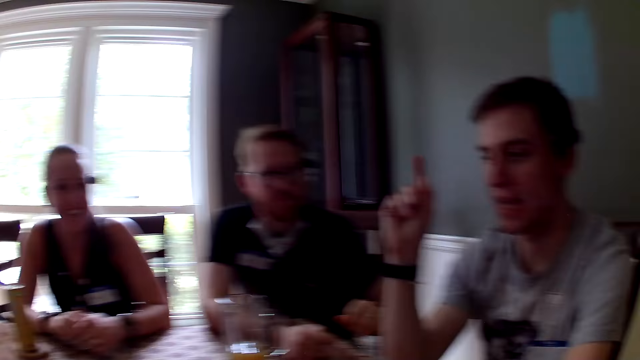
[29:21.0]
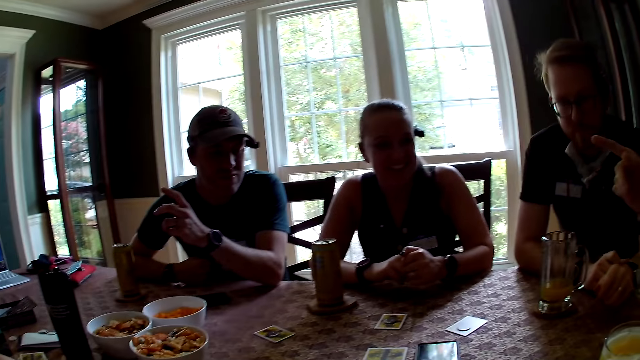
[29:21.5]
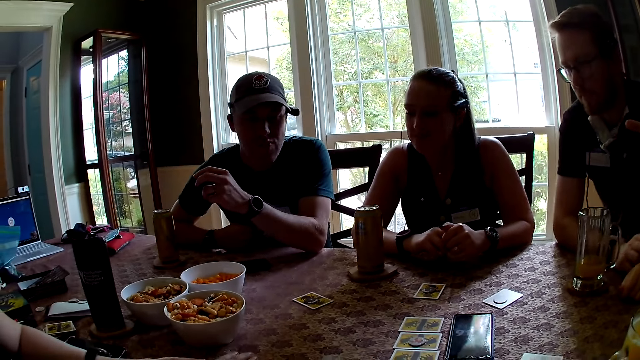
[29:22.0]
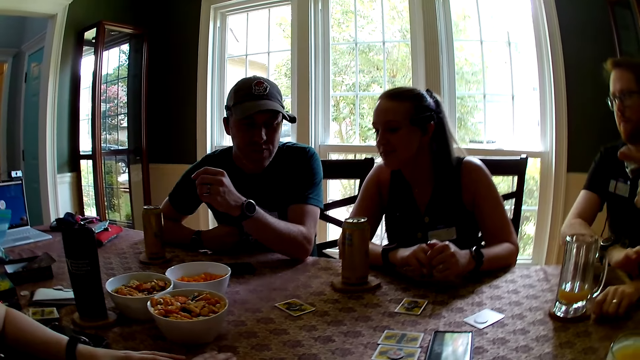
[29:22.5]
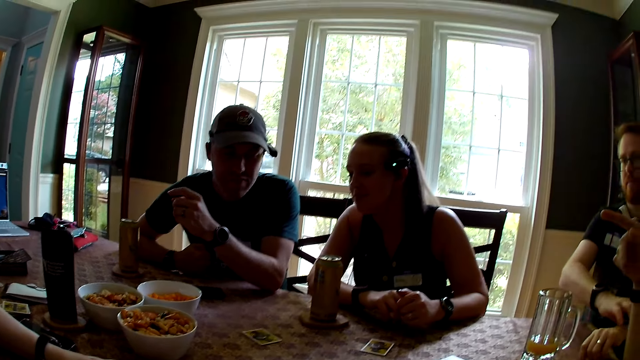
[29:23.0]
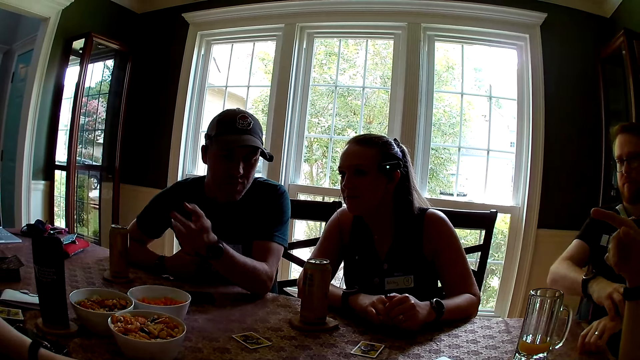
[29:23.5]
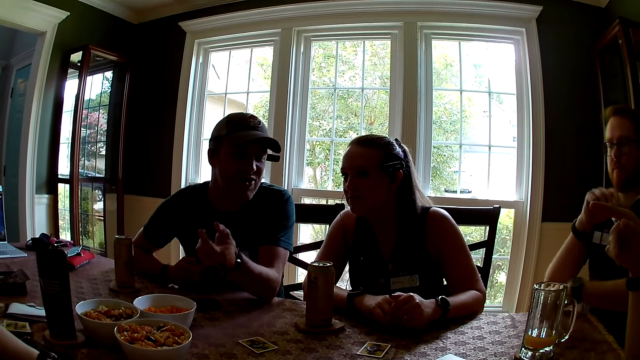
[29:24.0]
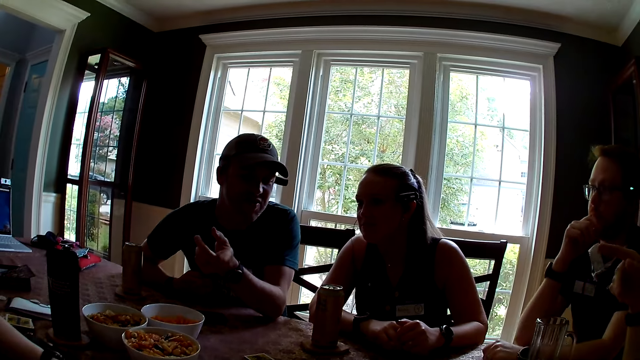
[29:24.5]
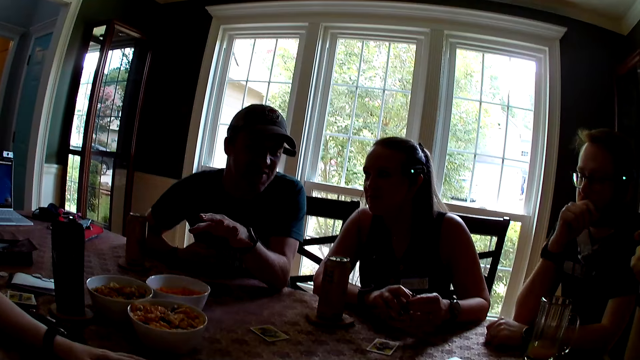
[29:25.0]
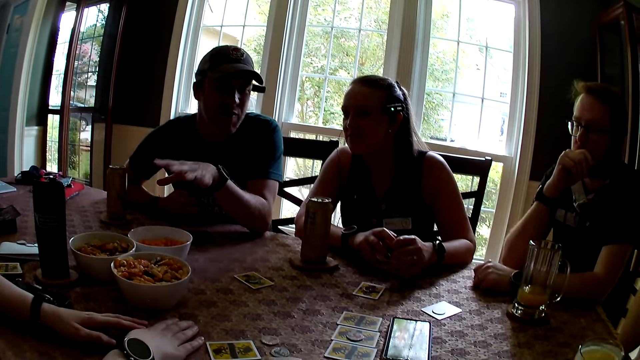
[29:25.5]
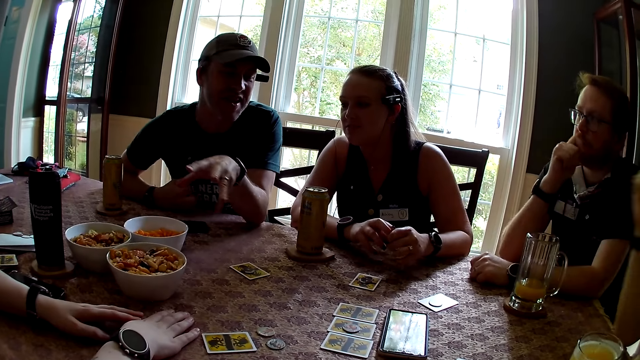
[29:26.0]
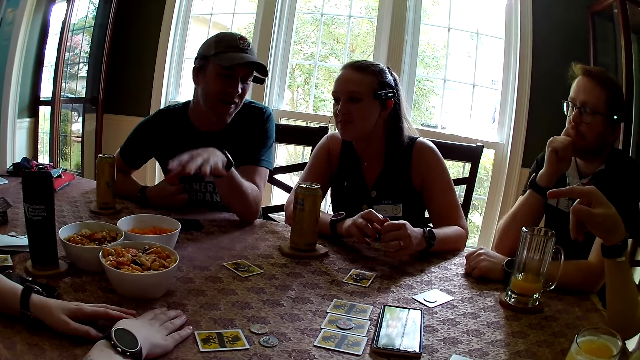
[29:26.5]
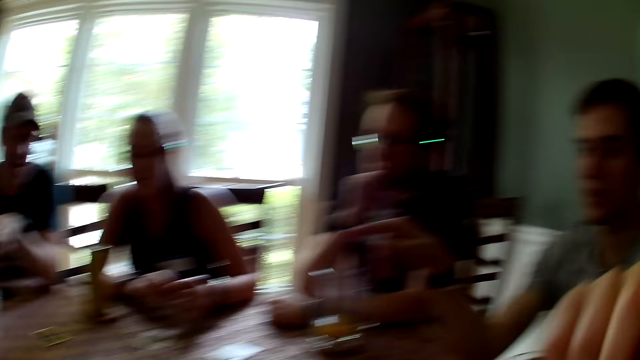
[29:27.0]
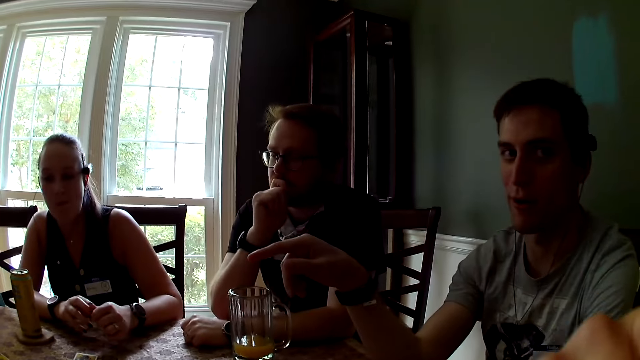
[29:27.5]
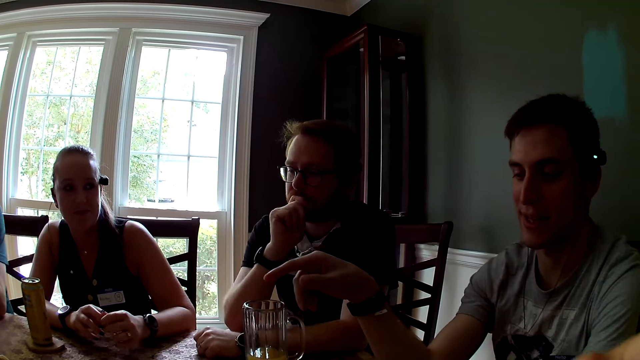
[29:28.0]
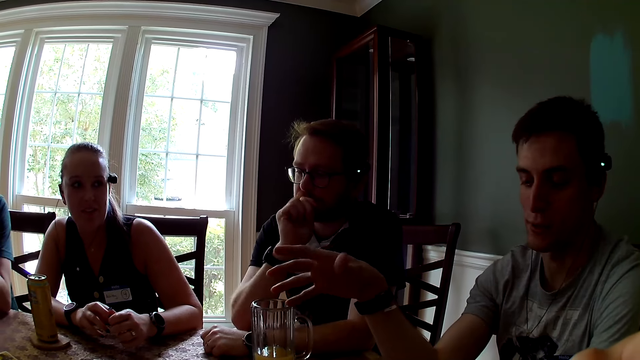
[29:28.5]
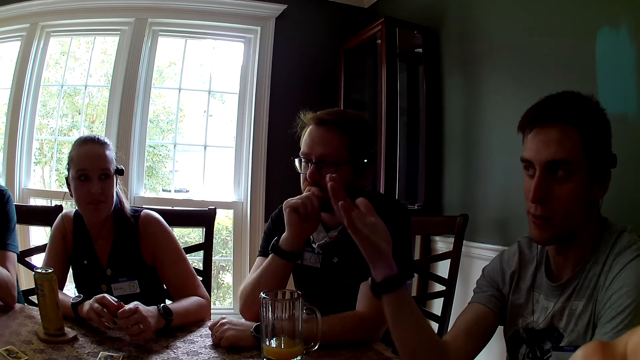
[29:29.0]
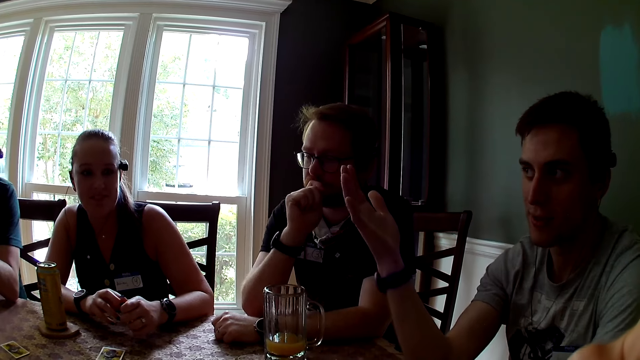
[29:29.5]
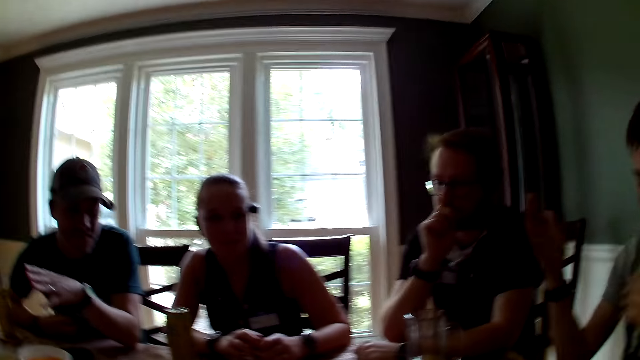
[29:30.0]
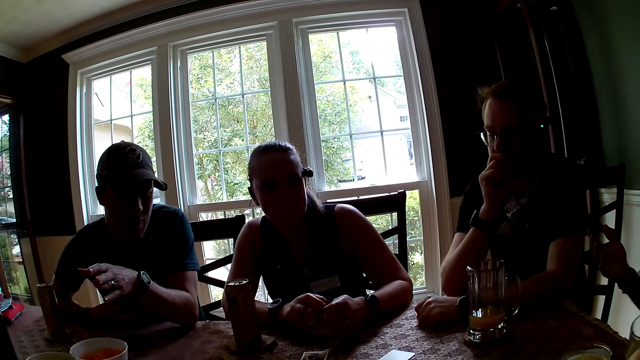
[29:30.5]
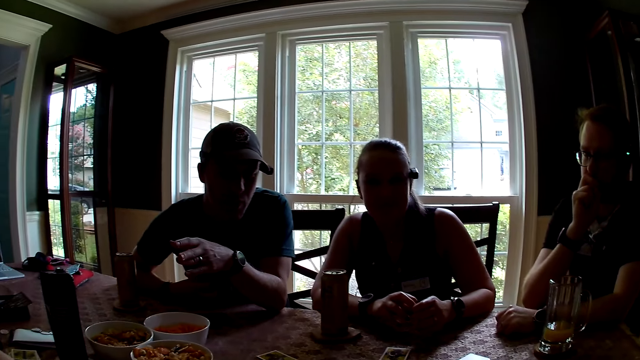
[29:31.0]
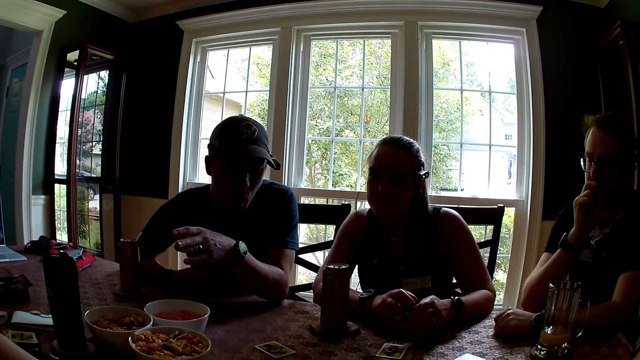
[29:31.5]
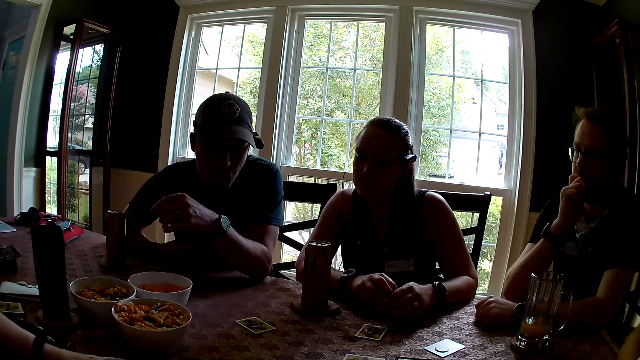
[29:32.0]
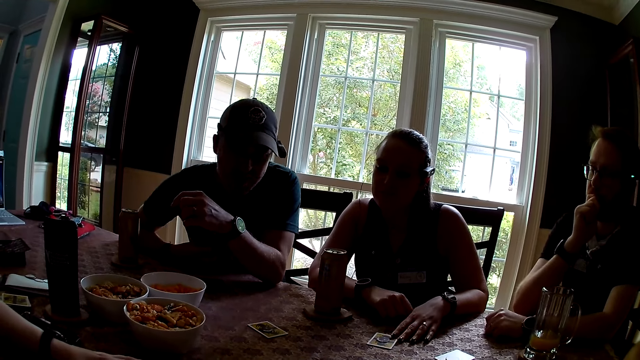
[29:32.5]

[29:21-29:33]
The man interacts with the players. A person raises a hand.

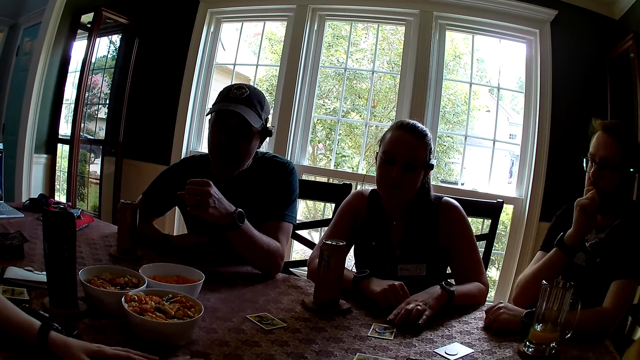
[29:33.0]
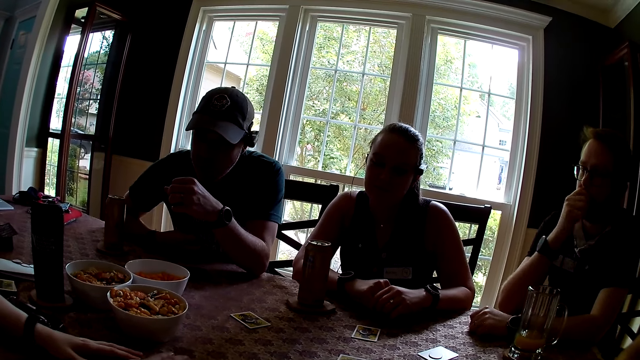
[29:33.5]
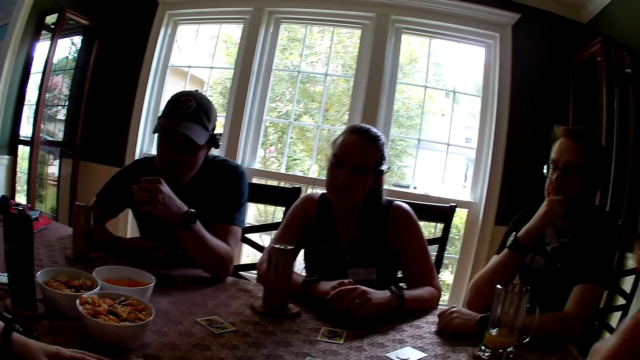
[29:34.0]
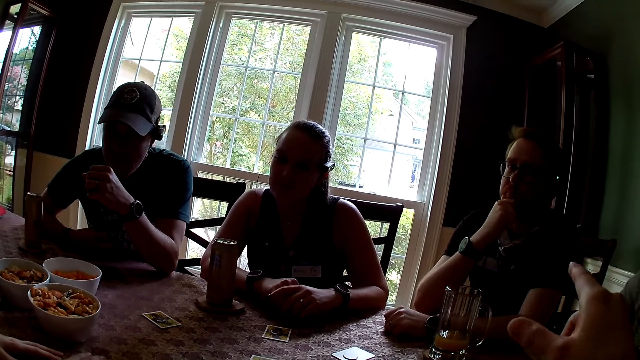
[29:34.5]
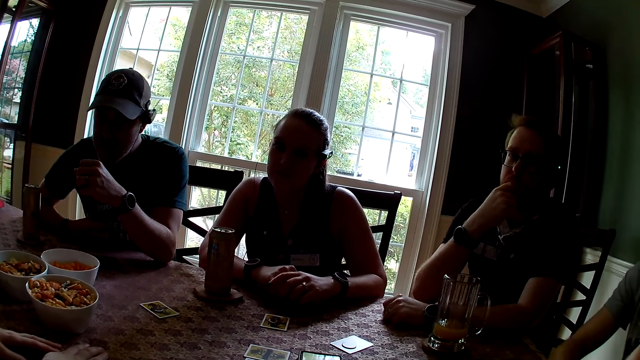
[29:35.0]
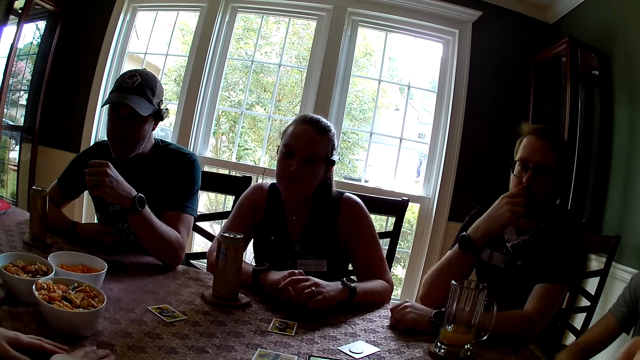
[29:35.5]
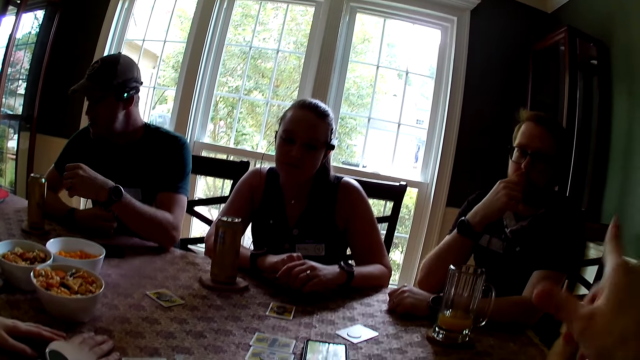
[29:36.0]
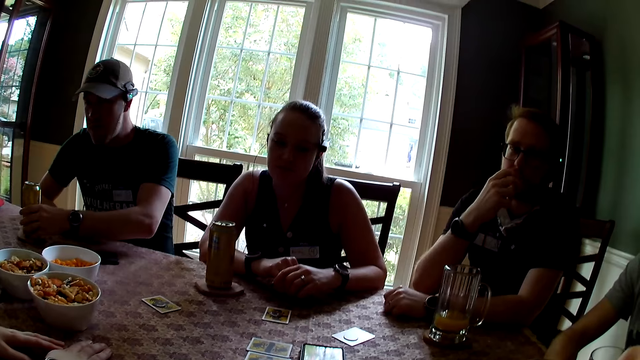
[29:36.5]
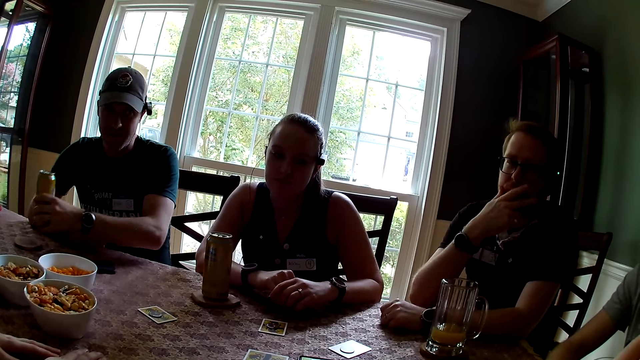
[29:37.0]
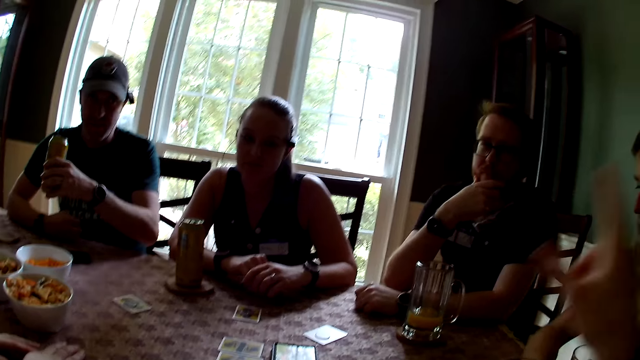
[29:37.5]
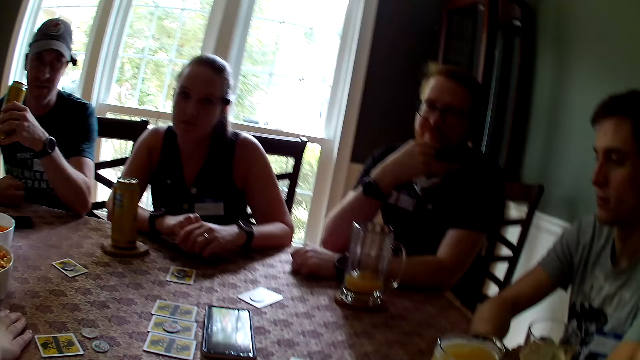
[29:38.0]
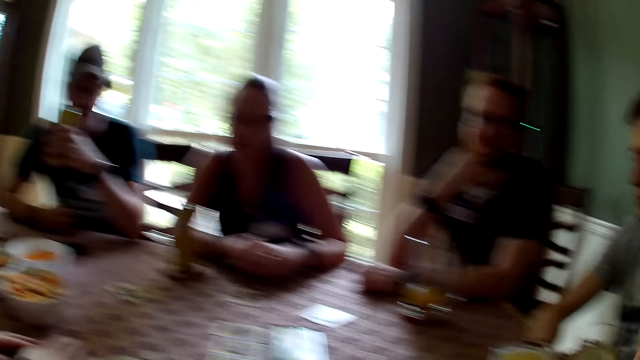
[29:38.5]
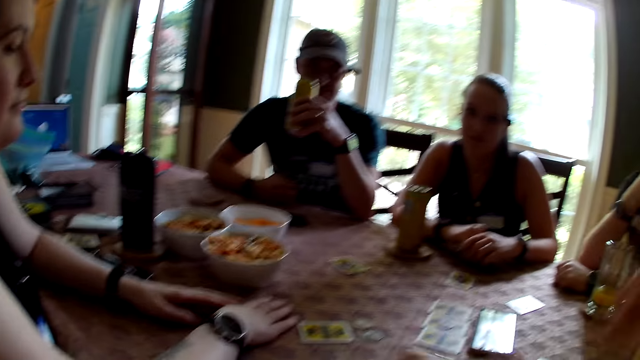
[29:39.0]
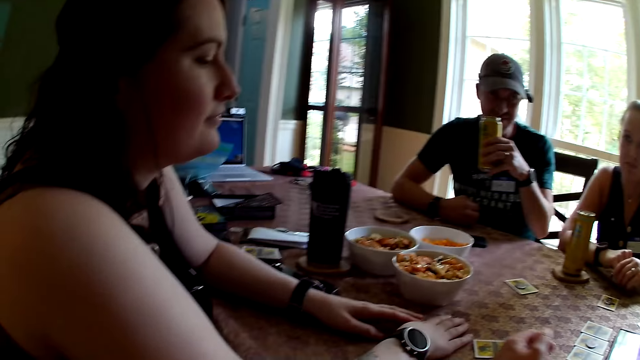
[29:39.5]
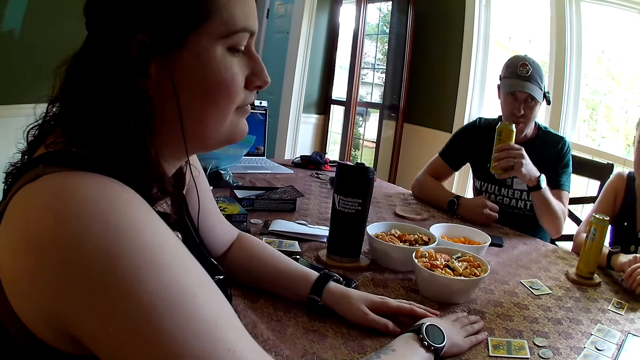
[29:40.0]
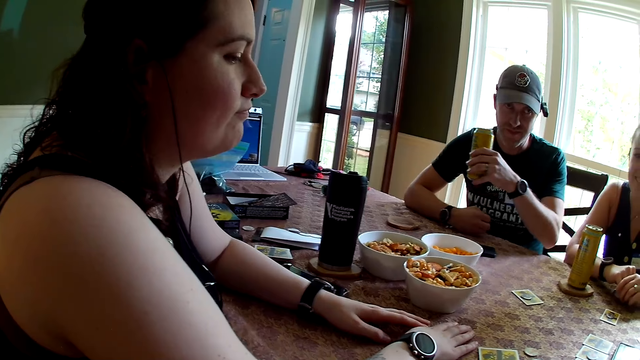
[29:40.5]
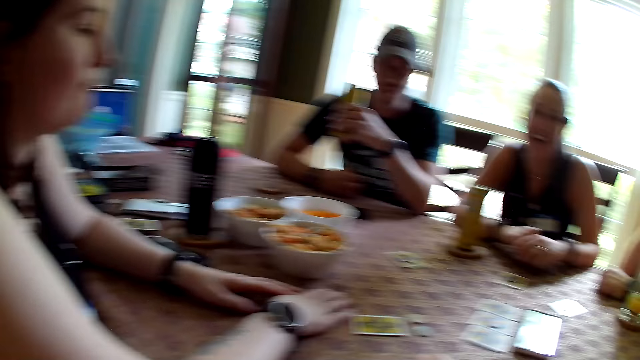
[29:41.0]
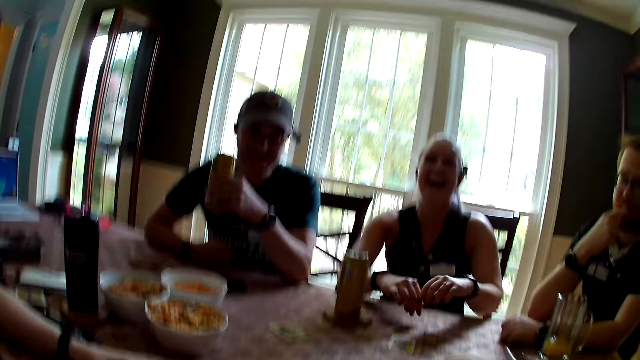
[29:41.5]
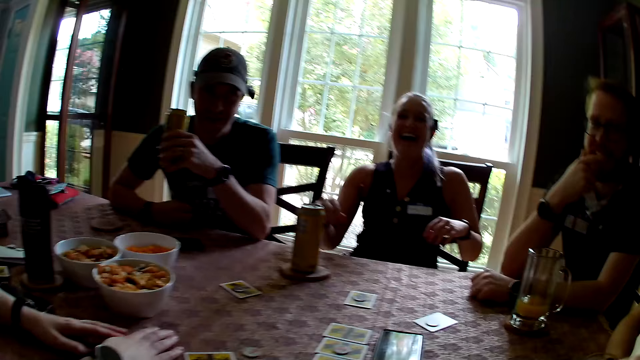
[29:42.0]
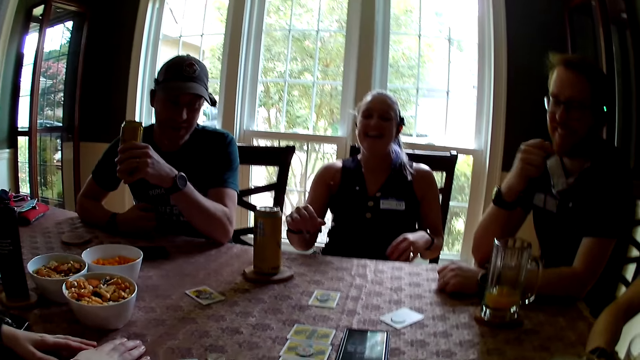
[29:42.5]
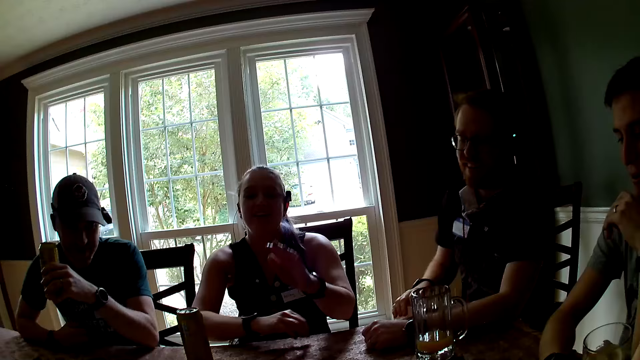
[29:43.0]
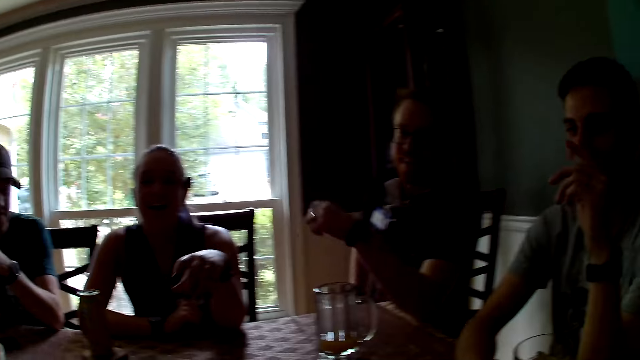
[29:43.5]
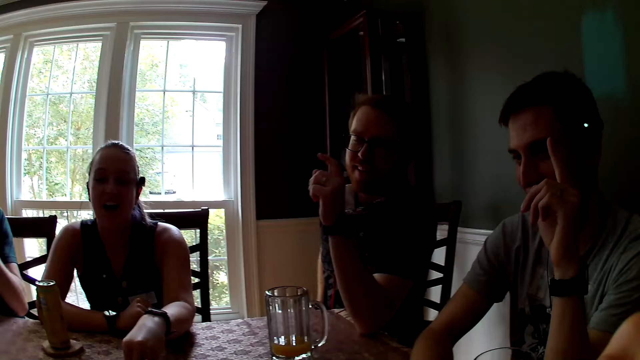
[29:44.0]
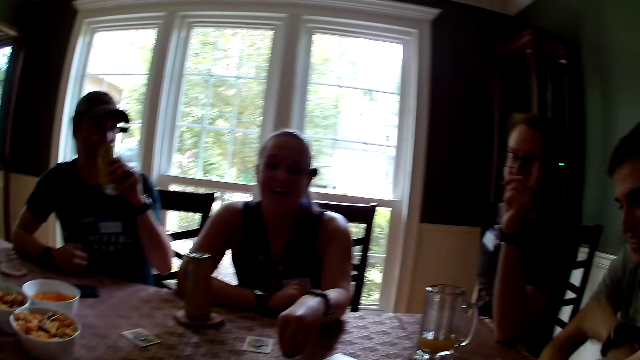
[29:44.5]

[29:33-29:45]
A man picks up a canned beer with his left hand. The man laughs.
